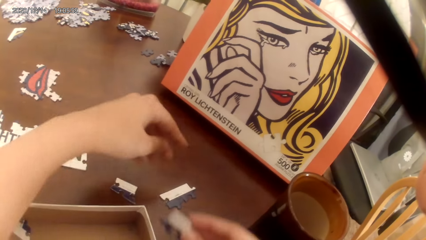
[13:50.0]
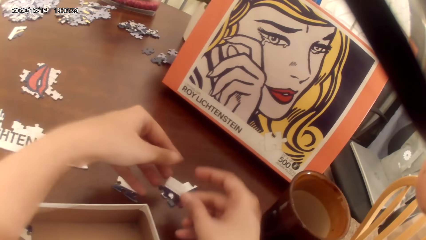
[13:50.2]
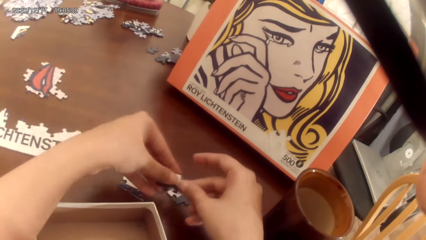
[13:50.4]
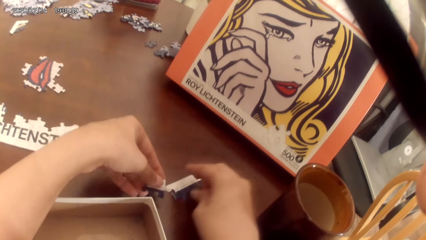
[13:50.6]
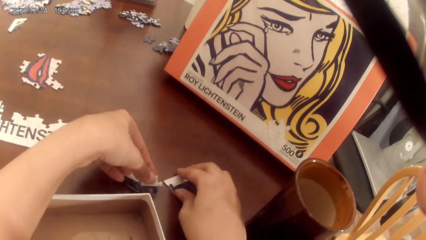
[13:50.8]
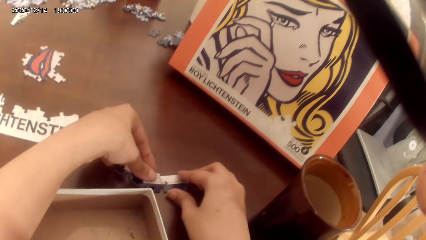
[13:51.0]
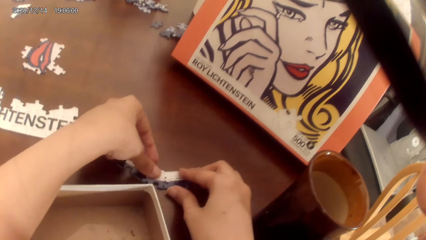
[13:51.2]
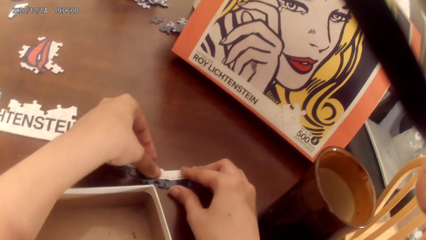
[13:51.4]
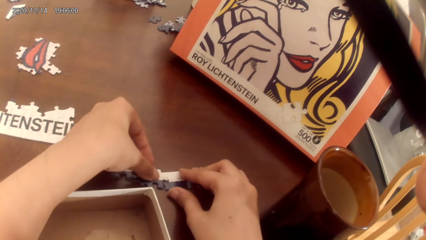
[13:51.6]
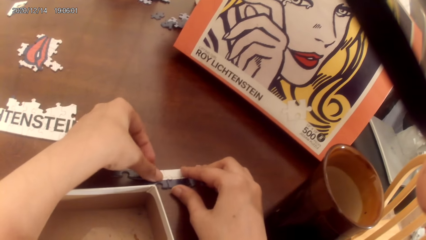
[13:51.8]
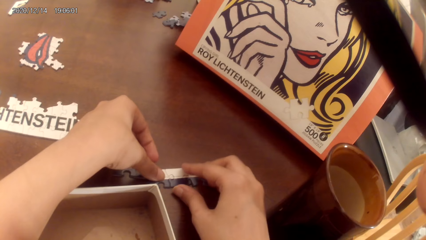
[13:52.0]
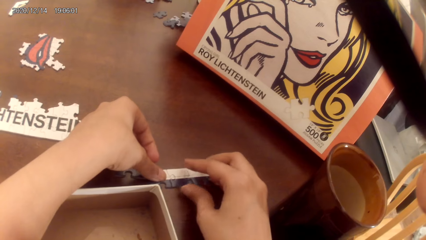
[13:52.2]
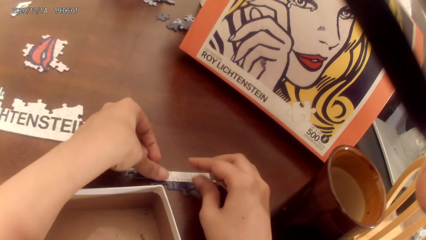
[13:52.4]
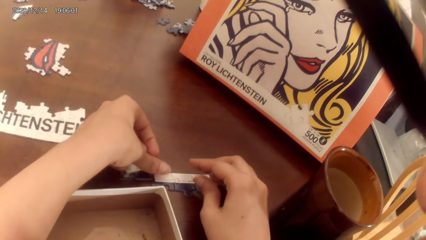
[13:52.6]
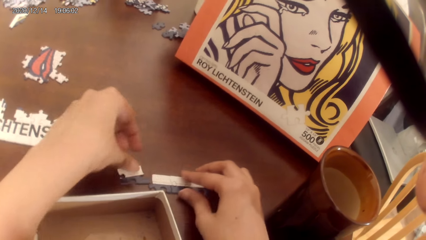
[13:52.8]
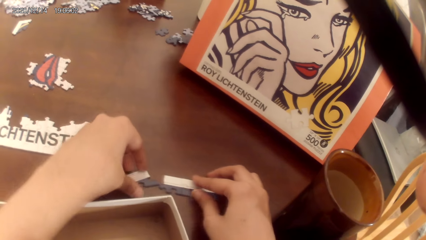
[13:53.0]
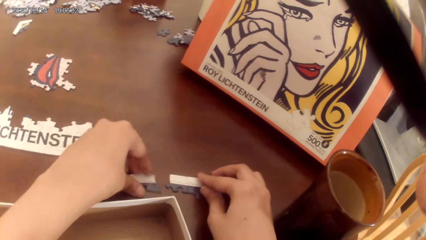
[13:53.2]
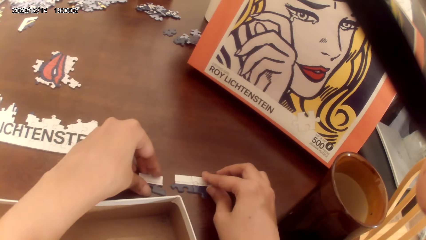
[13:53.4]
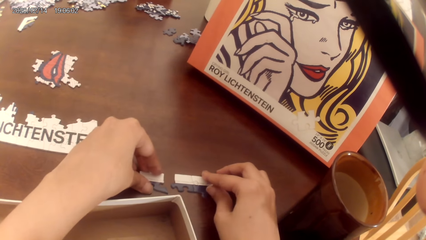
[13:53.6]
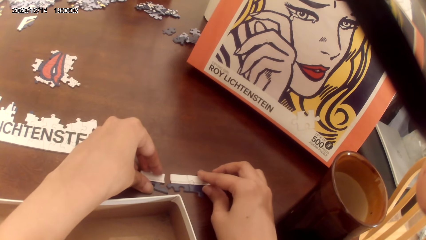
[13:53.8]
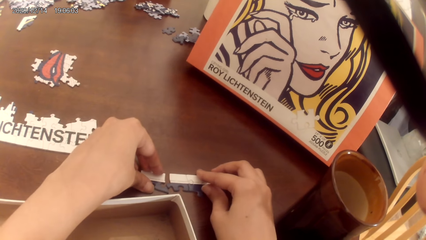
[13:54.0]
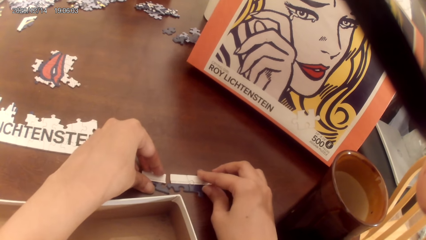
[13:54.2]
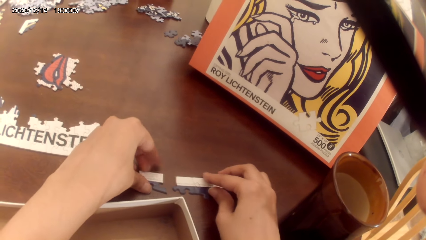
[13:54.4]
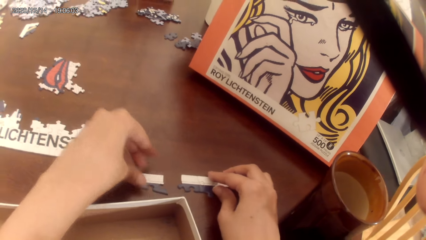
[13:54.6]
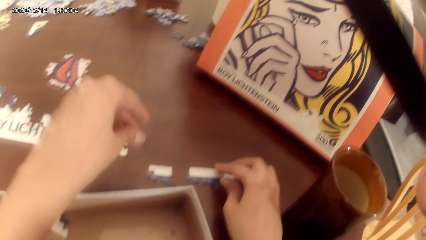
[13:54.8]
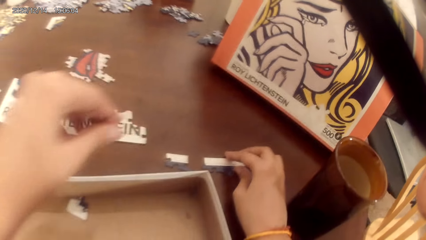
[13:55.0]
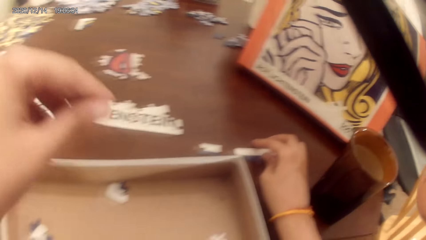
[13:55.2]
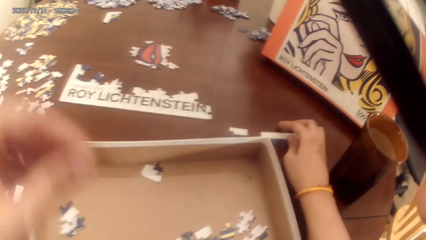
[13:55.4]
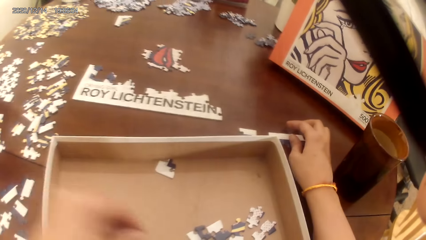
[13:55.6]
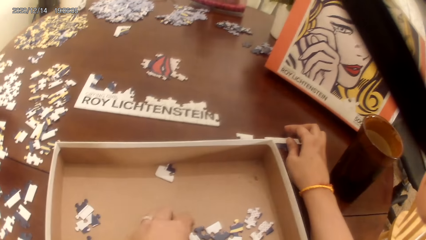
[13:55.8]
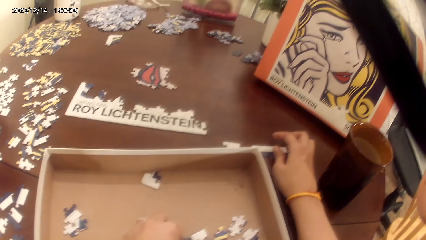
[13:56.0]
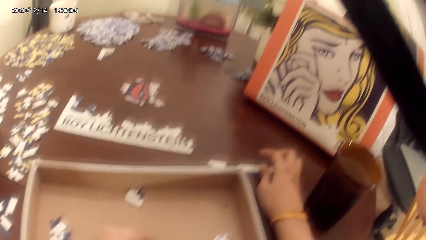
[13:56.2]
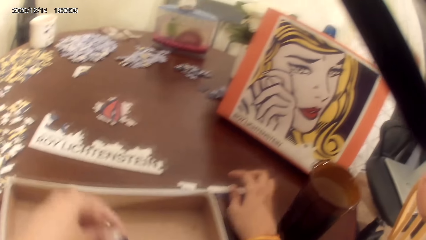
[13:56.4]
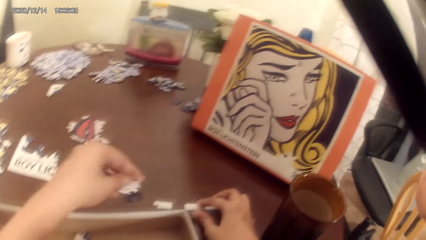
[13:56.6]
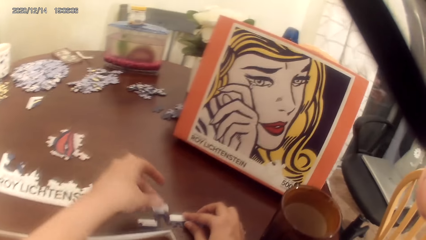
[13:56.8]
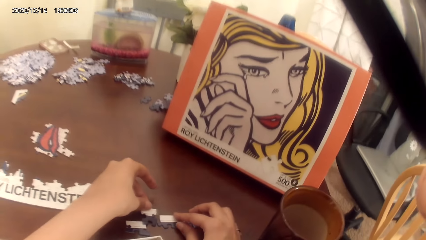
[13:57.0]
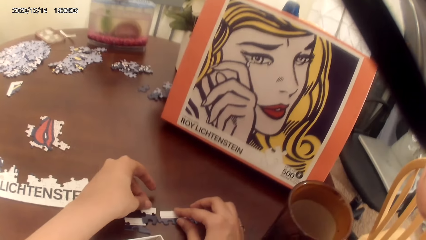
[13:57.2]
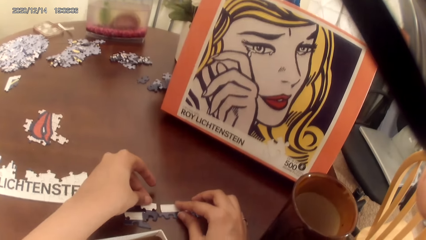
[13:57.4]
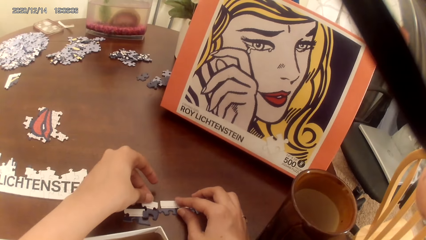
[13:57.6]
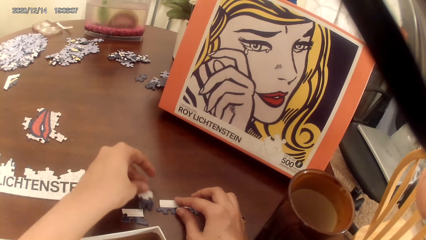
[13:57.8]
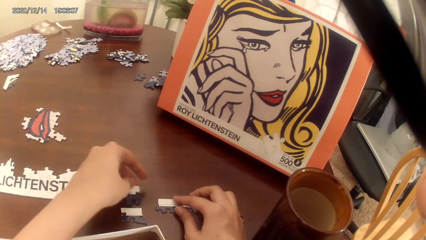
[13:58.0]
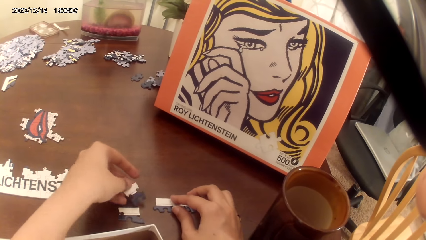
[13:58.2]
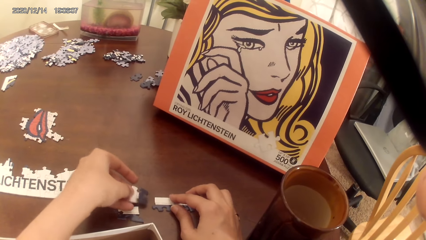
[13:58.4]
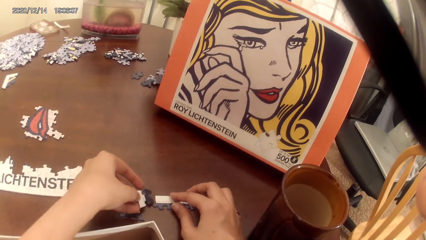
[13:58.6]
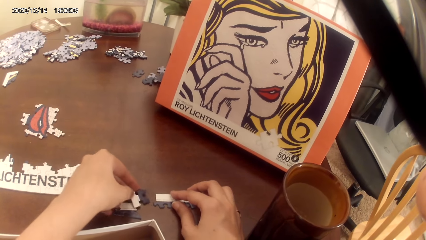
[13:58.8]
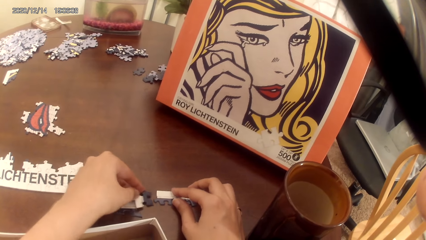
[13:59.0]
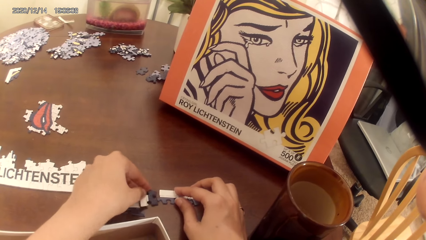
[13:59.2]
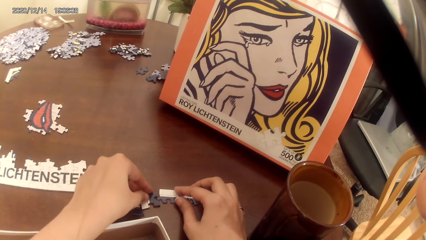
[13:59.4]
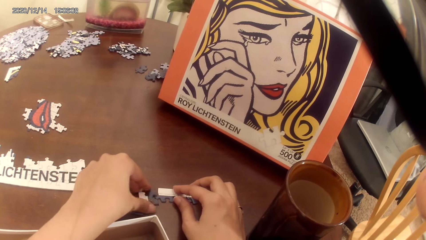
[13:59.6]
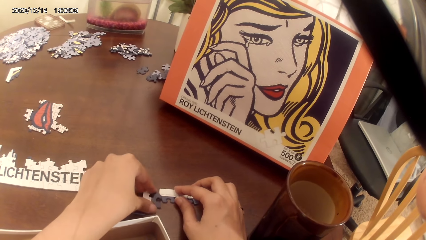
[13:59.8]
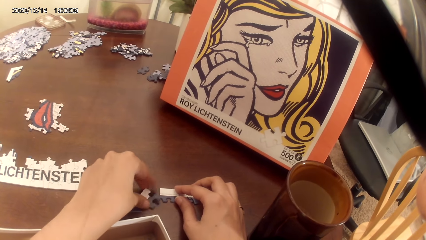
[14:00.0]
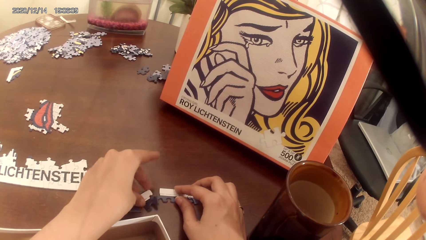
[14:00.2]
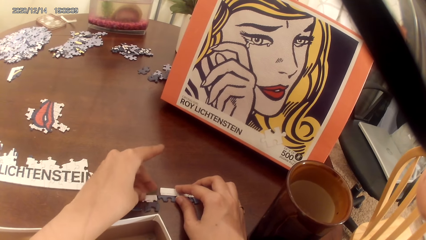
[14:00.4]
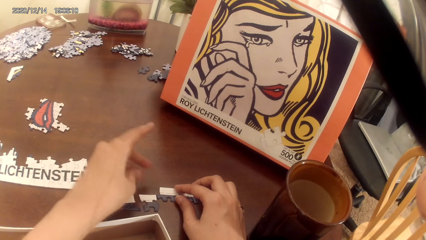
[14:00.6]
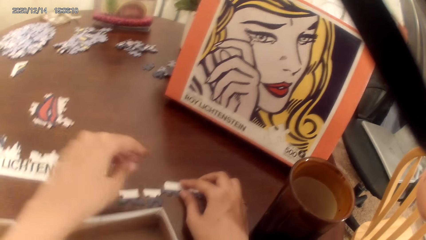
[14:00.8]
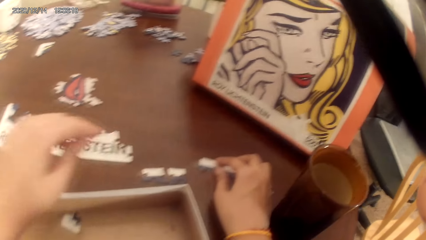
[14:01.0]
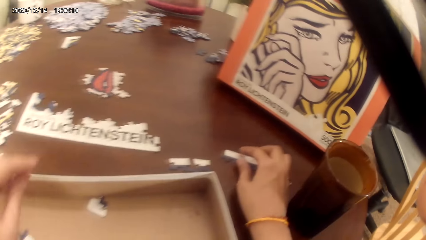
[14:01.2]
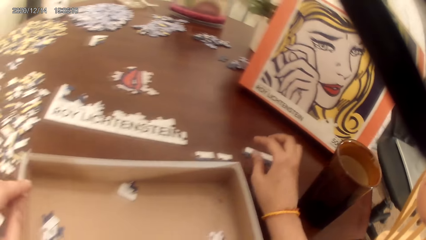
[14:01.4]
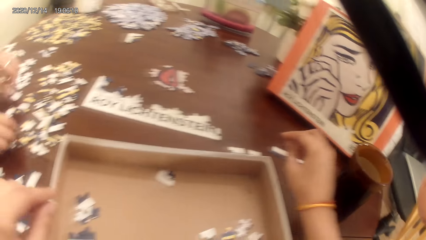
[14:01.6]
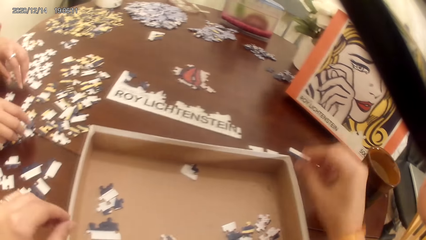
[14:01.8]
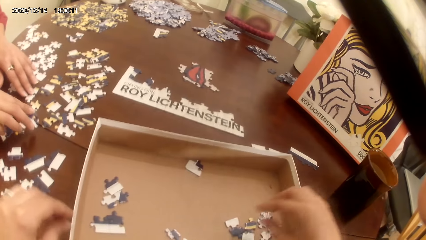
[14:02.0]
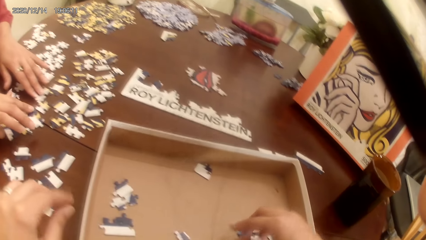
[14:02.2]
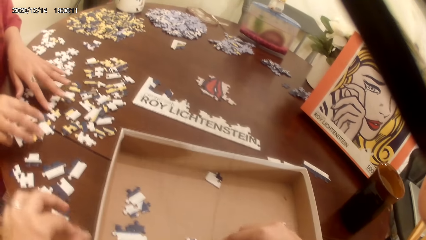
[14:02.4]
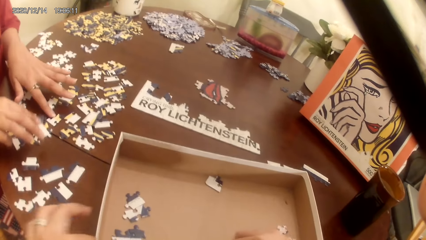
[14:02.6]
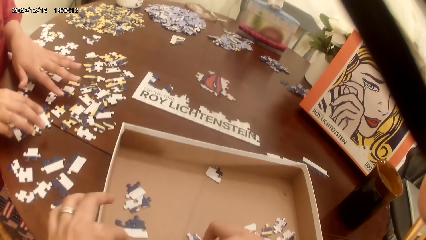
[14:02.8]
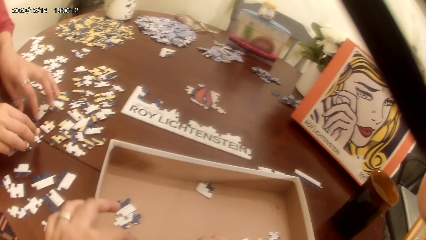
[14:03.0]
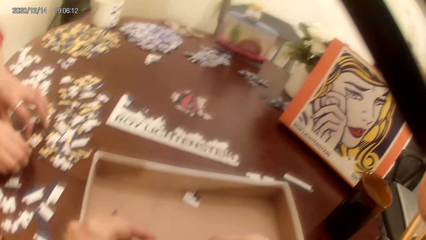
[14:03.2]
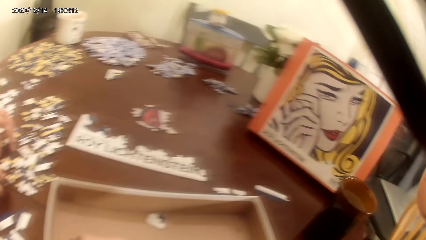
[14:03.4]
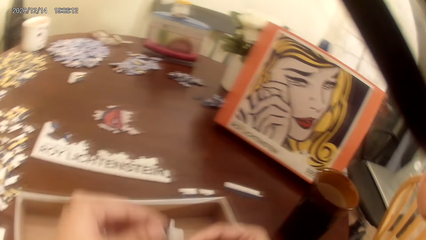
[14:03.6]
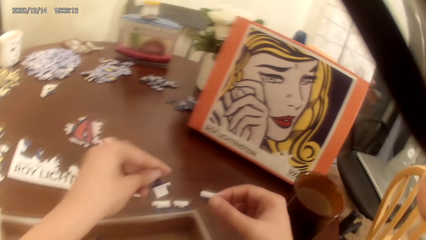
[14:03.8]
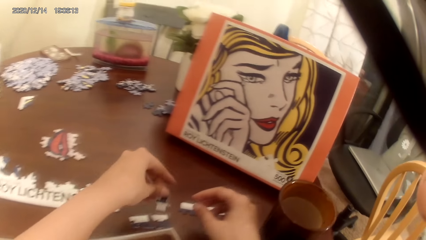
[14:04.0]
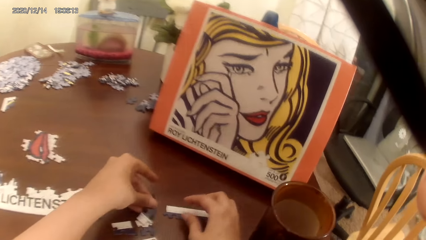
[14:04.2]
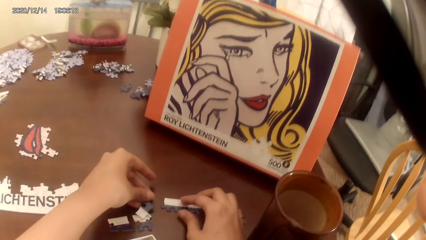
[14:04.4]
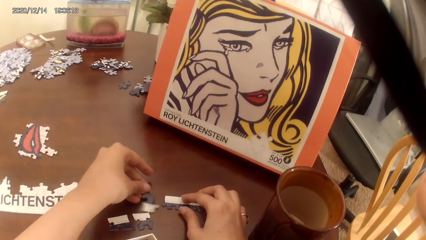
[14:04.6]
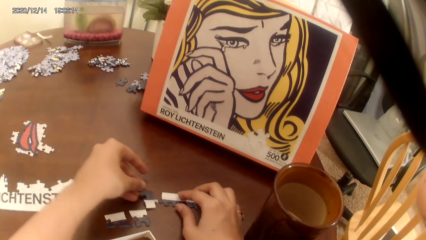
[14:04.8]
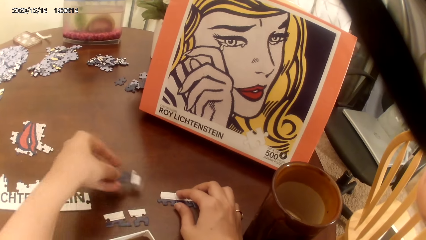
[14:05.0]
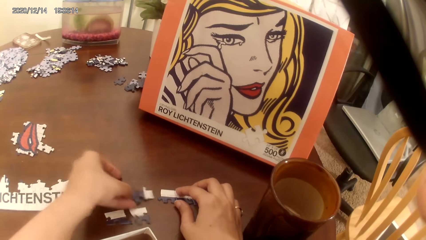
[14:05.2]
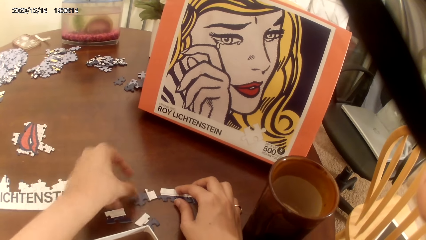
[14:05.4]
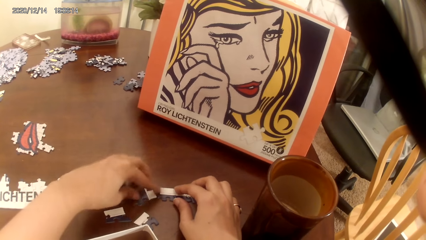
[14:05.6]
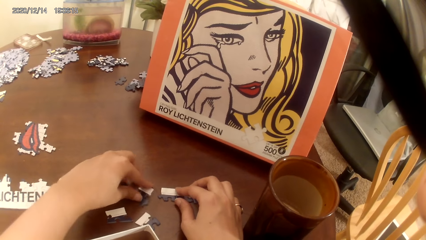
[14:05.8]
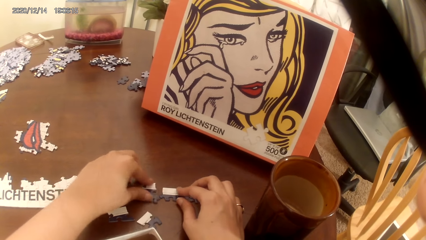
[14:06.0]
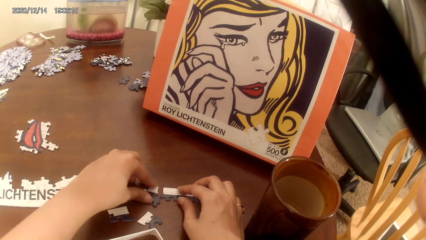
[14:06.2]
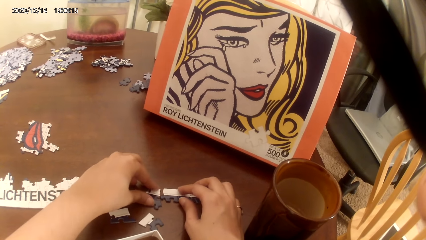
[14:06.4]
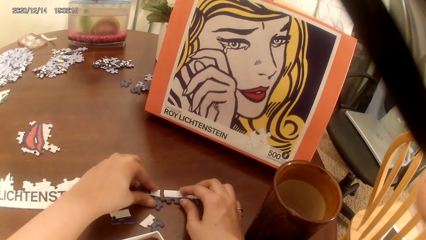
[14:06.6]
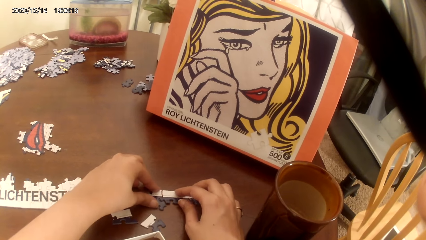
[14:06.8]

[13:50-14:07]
The camera wearer plays the dominoes game. They pick dominoes game cards. They put the dominoes game cards on the cardboard. They play the dominoes game. A person plays the game. The camera wearer plays the dominoes game.
